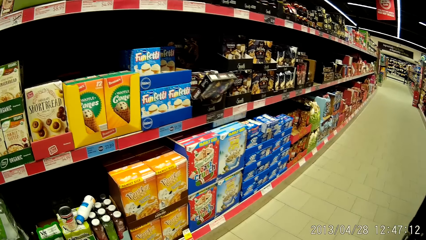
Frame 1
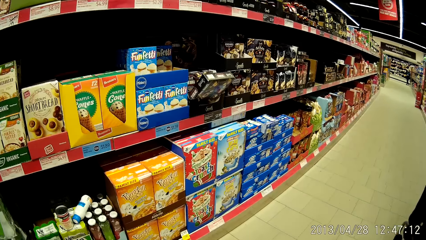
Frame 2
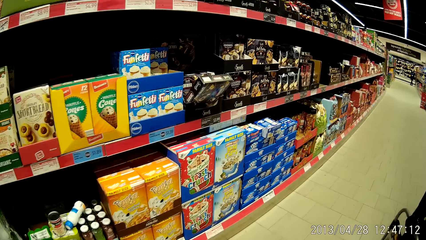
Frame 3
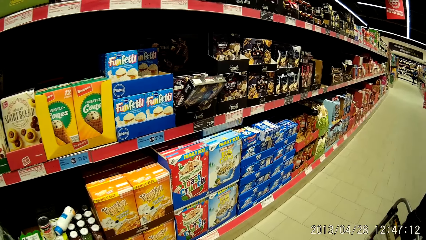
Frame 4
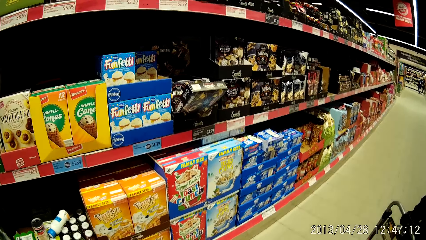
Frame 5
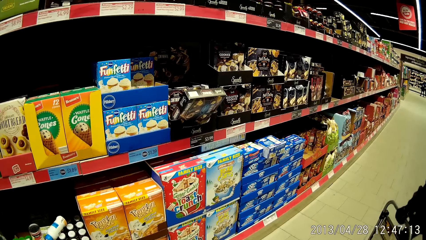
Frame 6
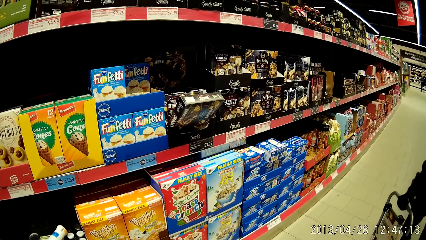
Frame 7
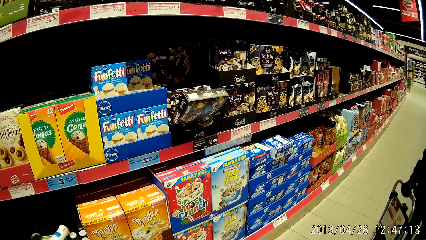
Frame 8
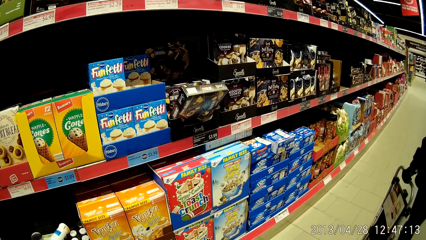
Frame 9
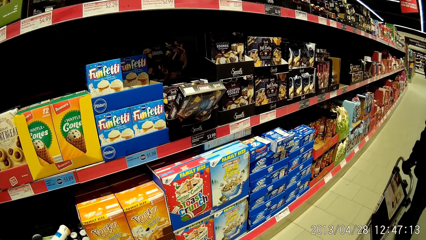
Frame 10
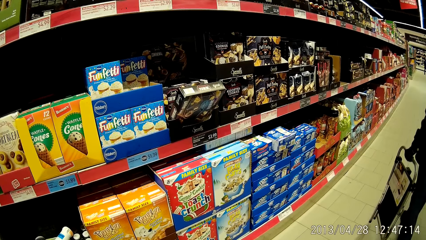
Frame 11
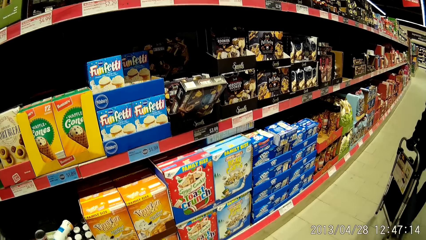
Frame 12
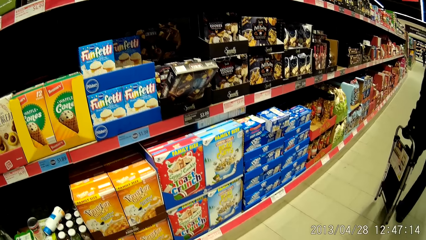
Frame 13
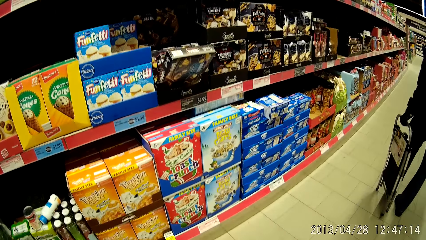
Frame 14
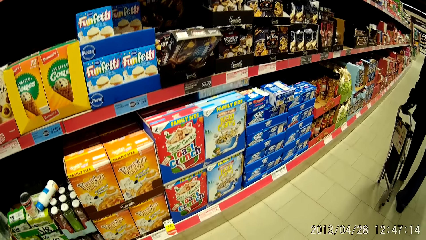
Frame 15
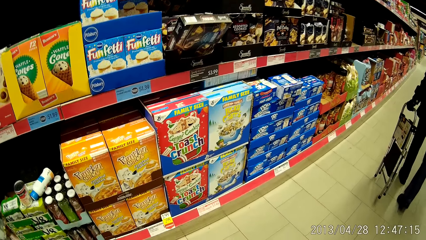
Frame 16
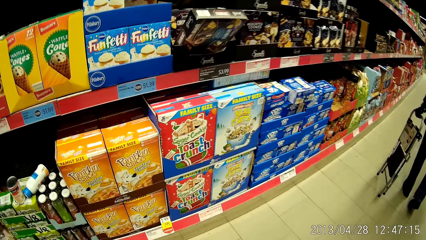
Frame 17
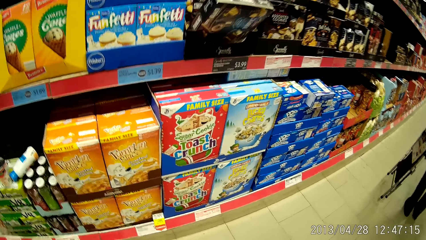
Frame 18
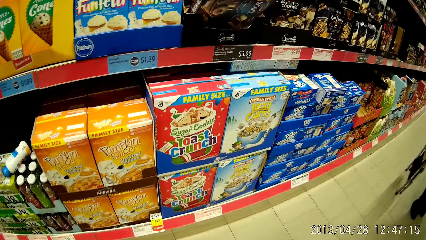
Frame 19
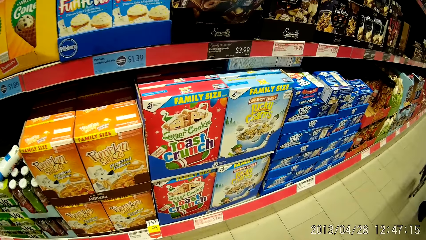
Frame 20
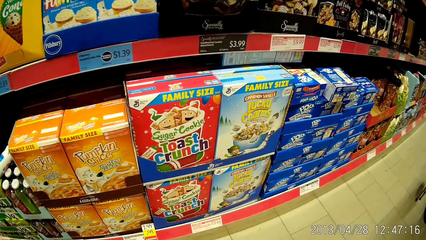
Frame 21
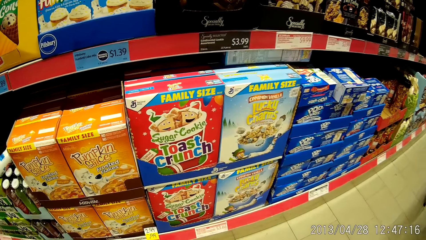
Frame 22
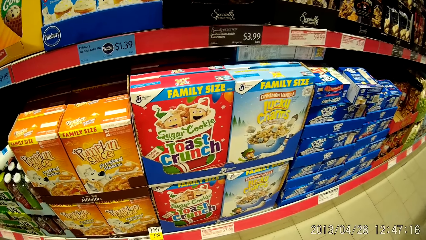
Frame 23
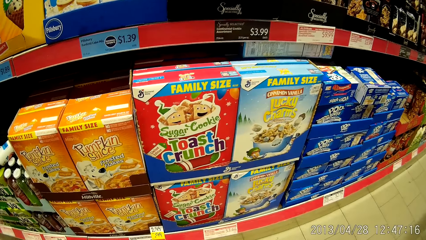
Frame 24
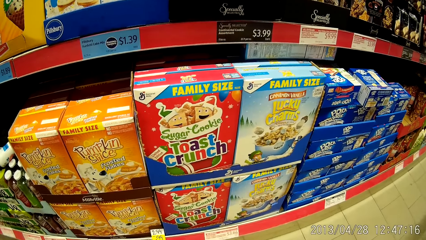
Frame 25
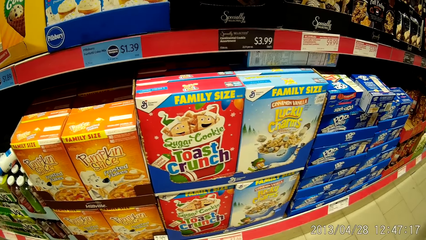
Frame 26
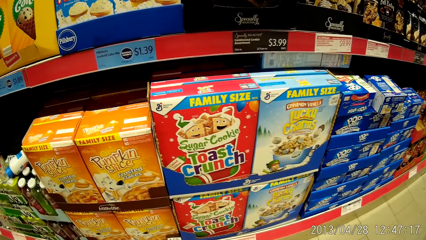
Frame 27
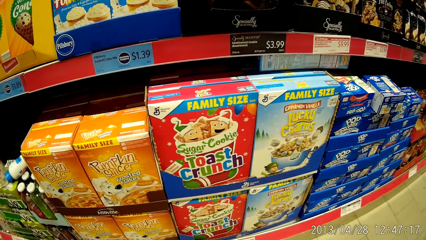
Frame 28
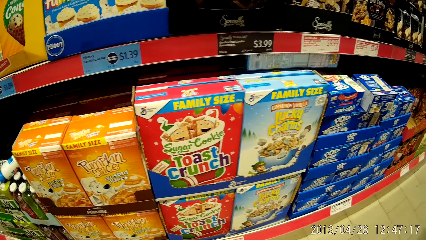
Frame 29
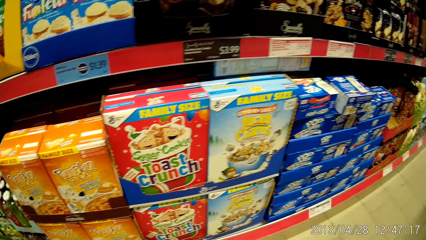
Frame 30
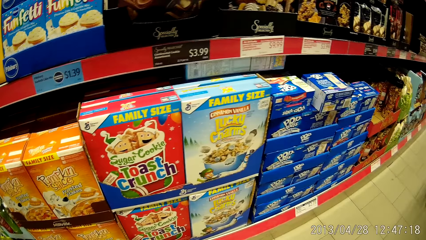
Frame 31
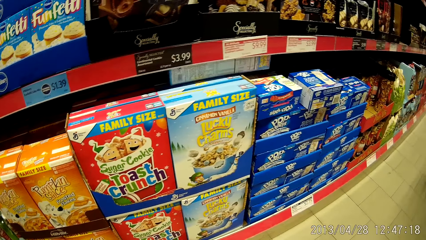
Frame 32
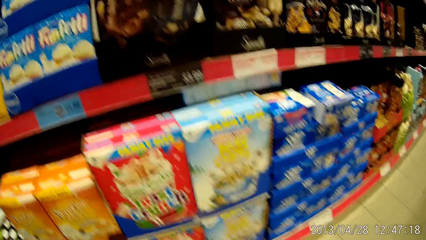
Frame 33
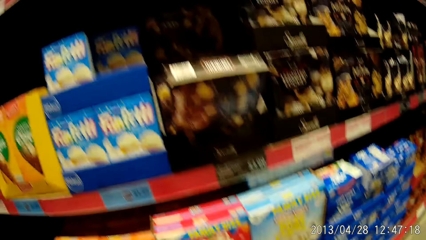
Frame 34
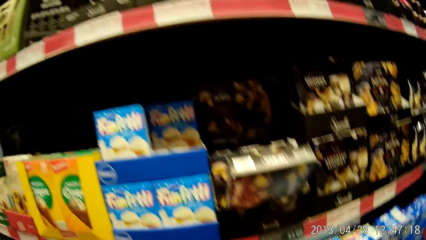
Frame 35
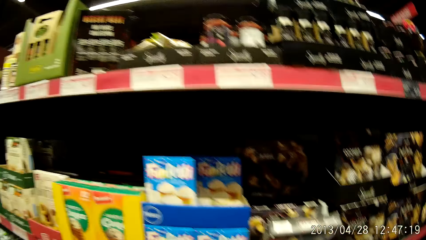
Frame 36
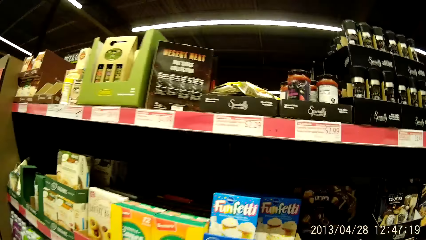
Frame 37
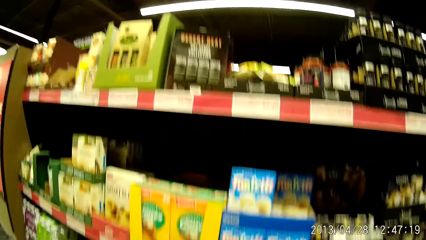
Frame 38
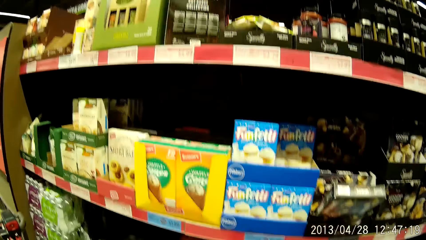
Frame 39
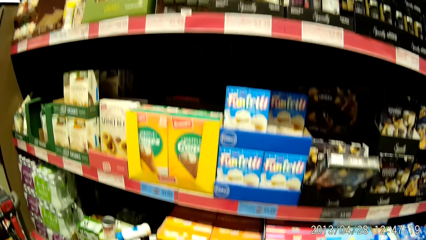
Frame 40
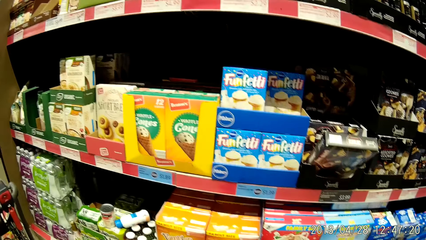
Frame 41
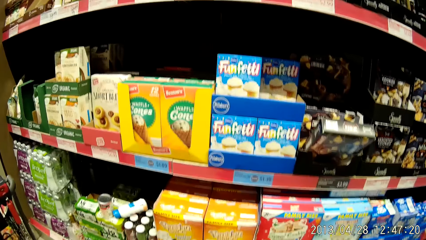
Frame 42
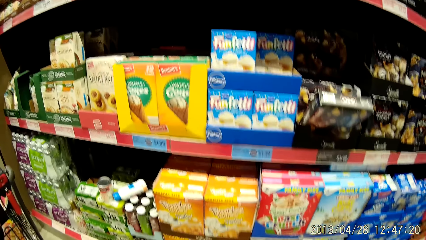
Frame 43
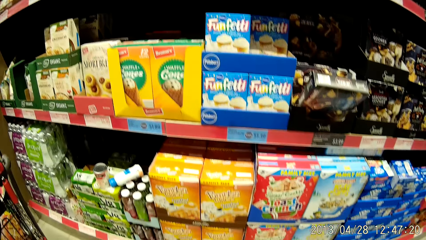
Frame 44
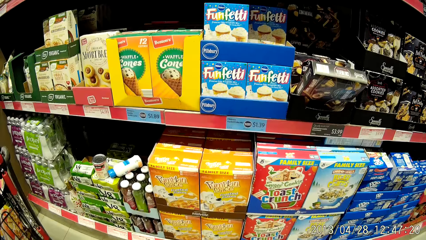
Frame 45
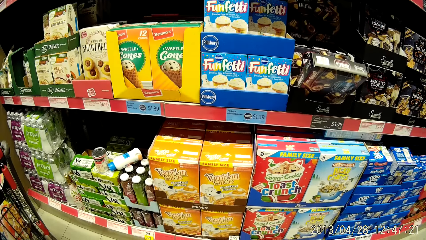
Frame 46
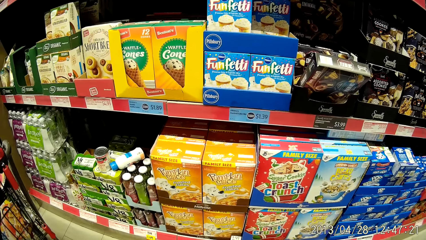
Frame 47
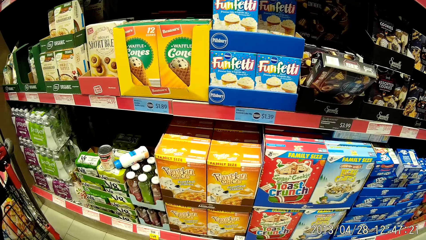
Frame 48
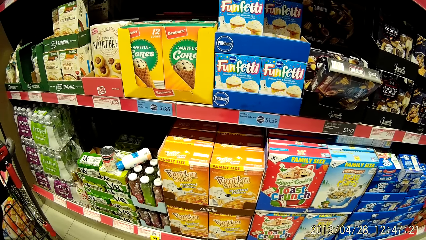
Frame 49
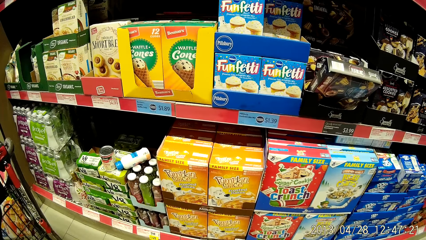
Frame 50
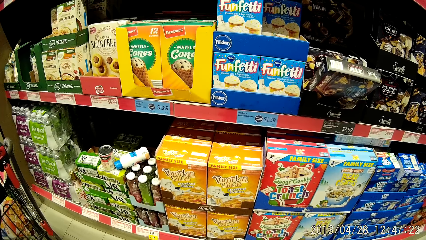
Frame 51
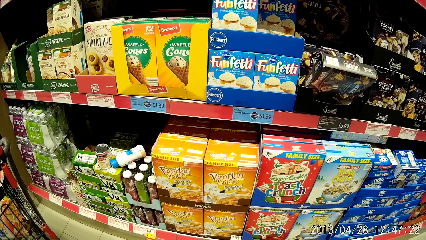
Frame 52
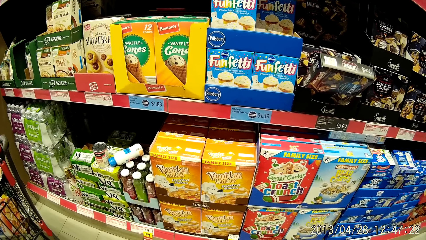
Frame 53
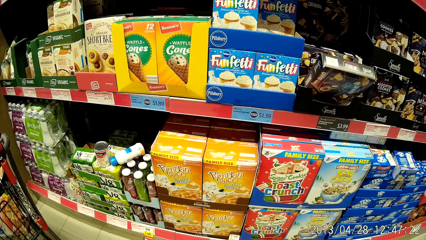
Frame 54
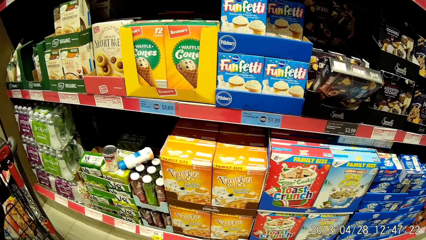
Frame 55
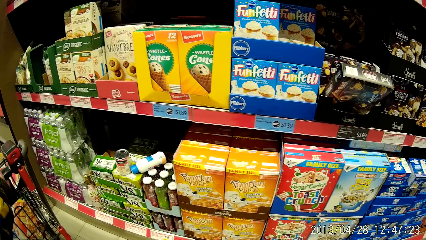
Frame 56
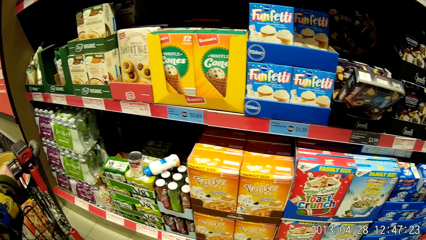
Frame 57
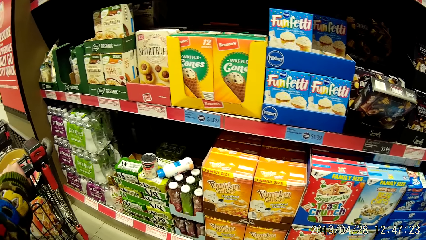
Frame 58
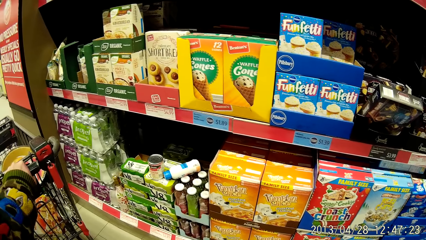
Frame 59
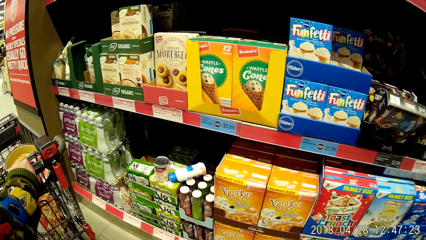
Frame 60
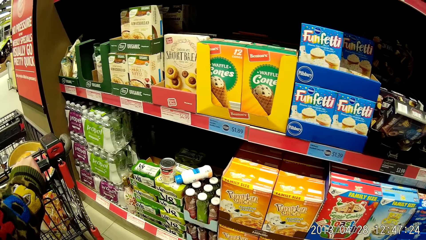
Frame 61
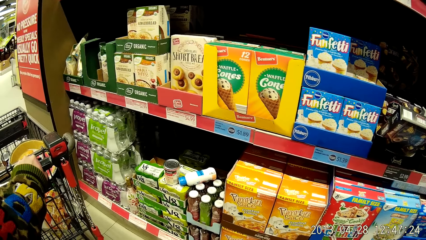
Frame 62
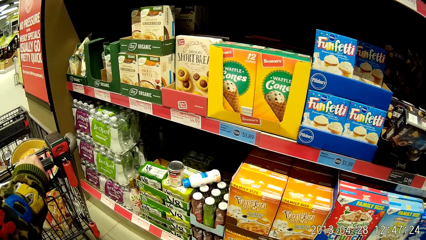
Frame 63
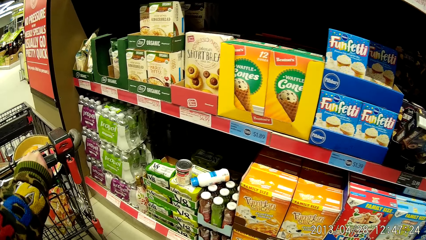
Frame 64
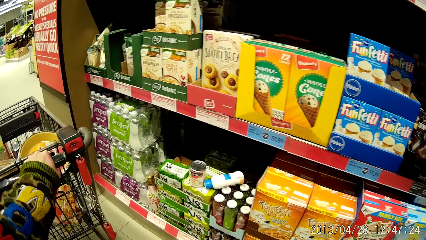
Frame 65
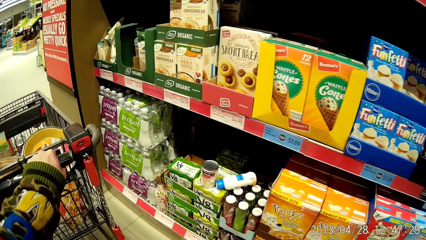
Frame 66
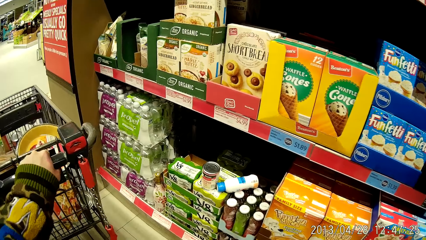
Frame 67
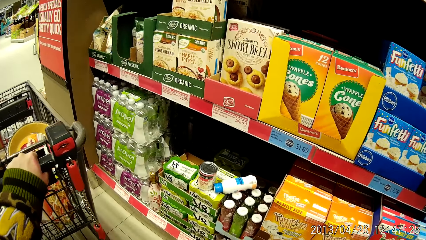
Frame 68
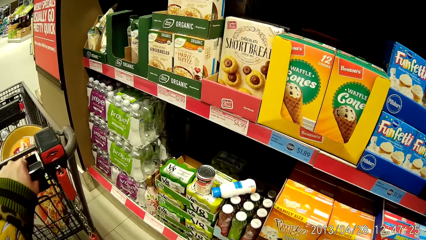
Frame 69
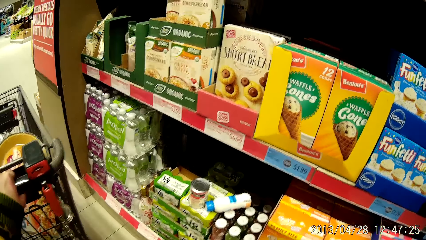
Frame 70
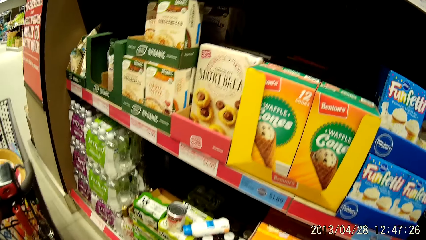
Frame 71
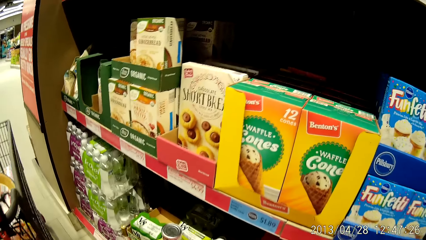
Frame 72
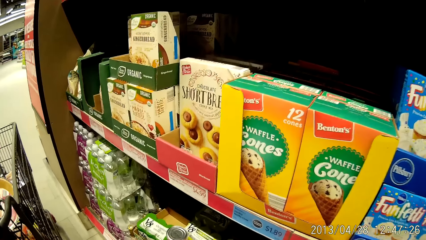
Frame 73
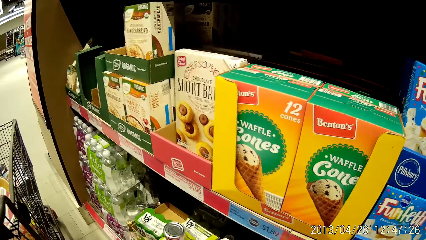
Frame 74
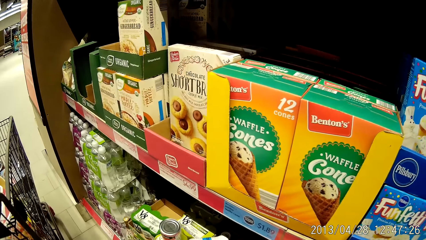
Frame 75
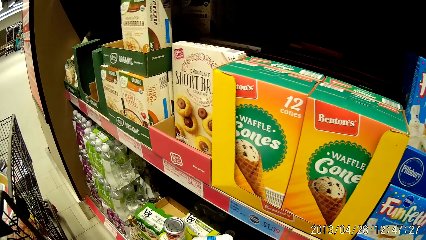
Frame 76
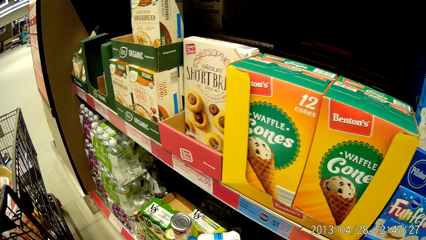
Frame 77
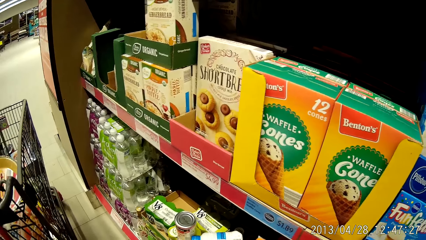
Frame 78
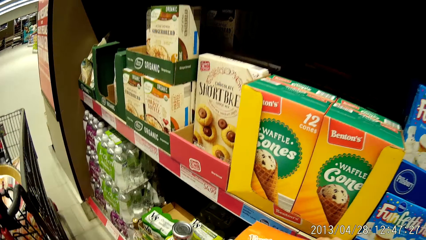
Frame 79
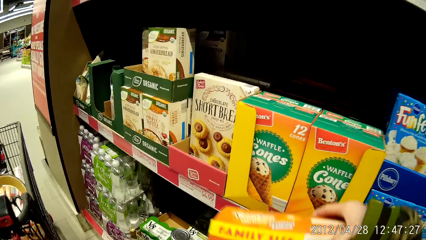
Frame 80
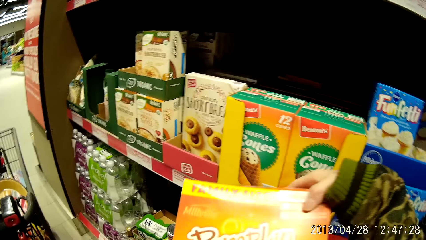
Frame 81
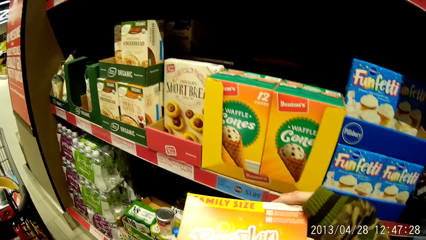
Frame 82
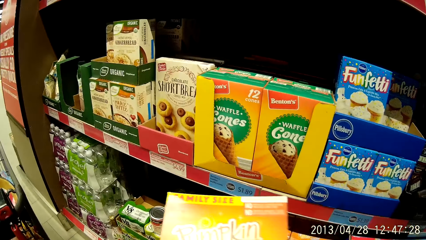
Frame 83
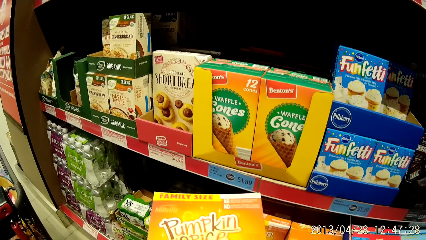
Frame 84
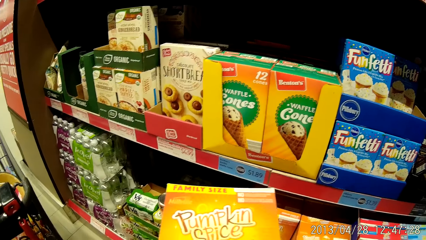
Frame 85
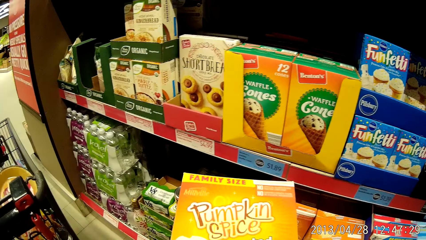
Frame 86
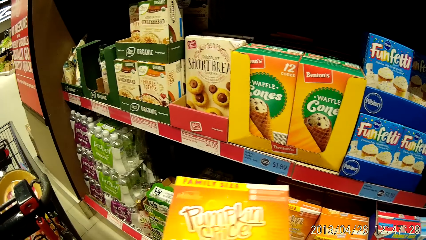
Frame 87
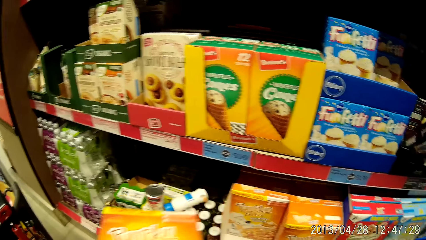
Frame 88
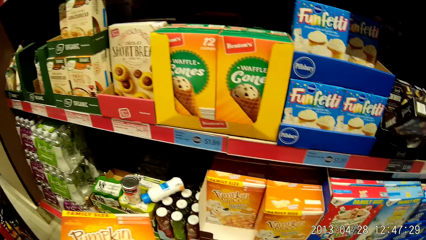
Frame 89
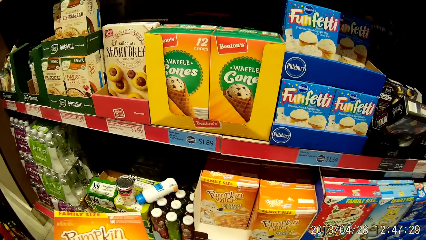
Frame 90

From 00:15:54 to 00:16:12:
The camera wearer takes out a pack of flakes or a box from a shelf with her right hand. She stares at the box.
